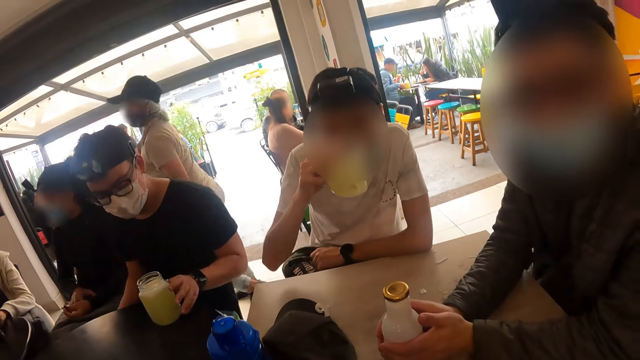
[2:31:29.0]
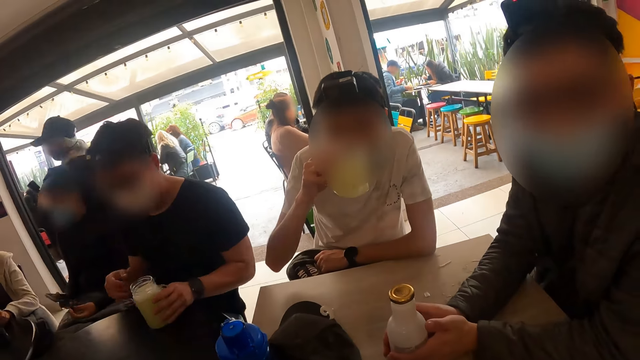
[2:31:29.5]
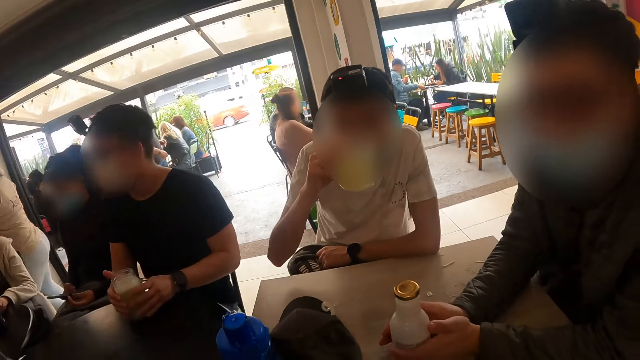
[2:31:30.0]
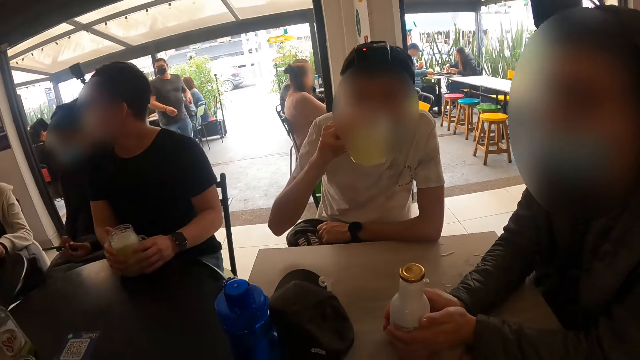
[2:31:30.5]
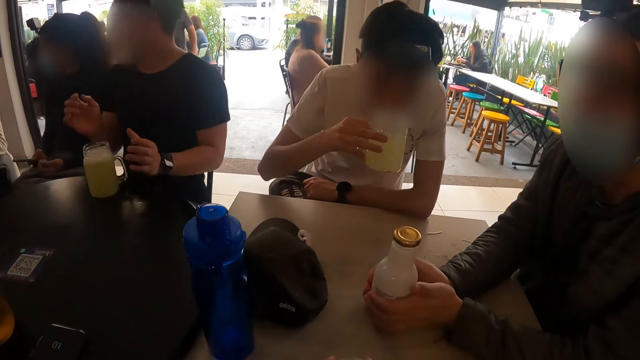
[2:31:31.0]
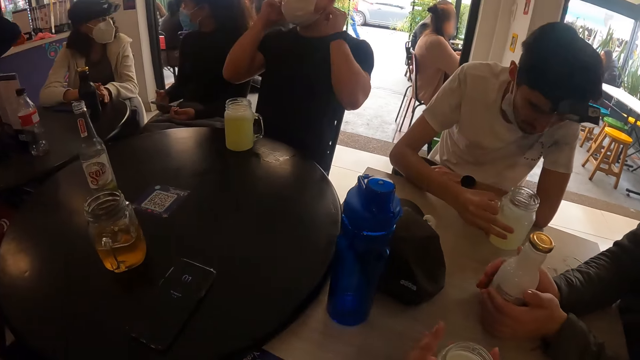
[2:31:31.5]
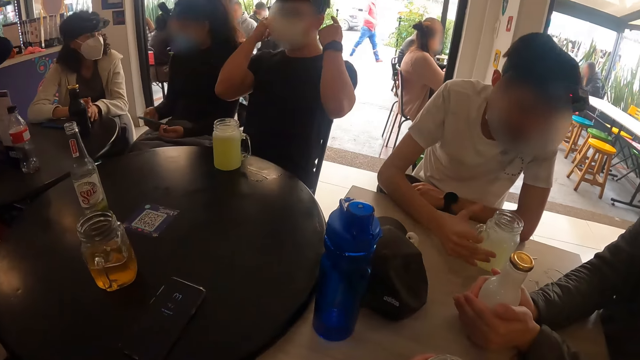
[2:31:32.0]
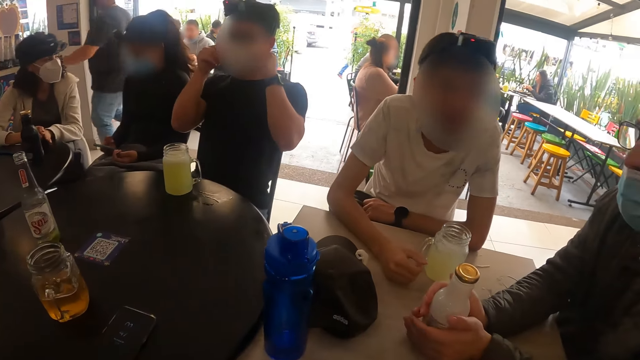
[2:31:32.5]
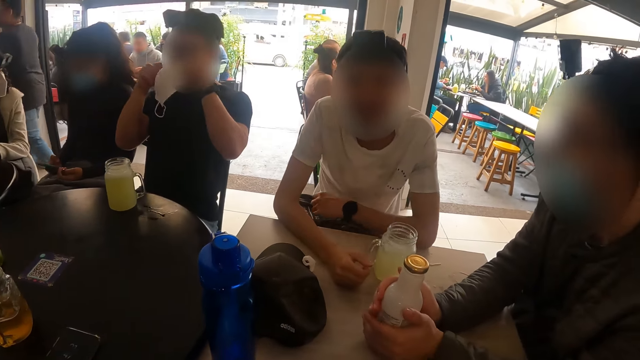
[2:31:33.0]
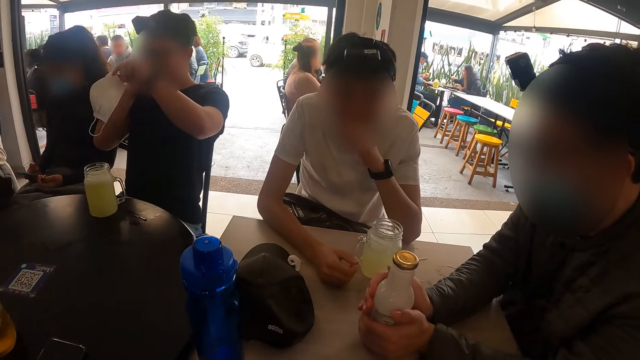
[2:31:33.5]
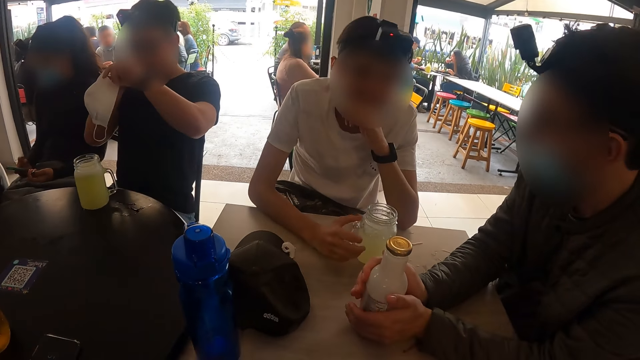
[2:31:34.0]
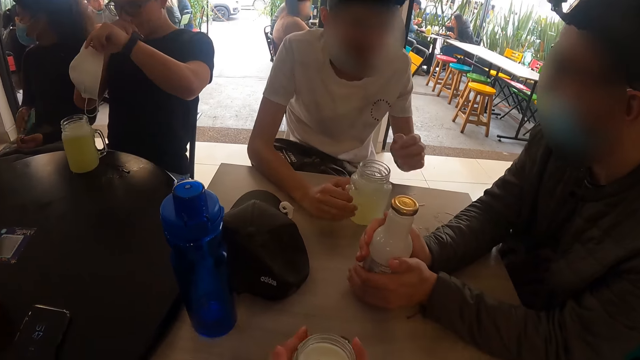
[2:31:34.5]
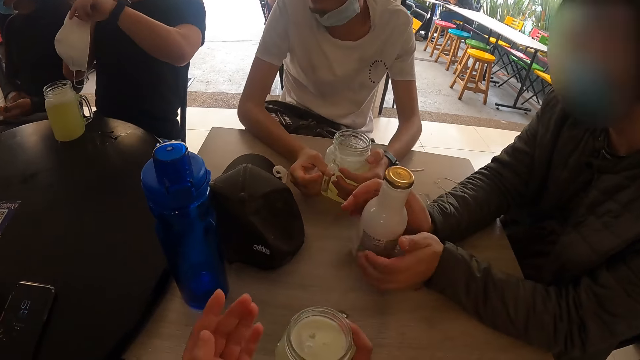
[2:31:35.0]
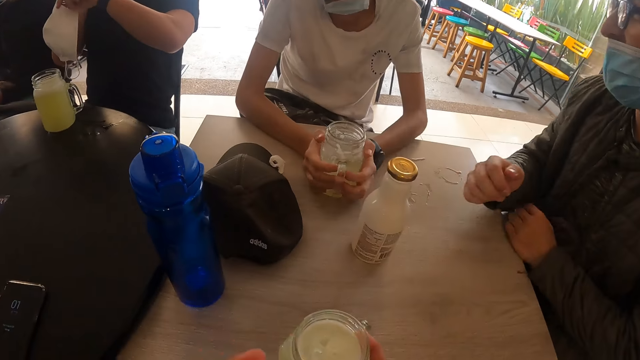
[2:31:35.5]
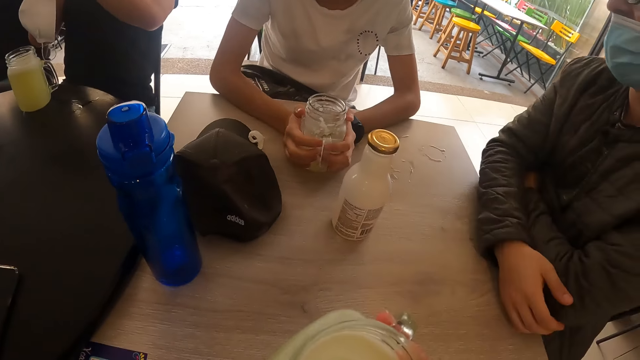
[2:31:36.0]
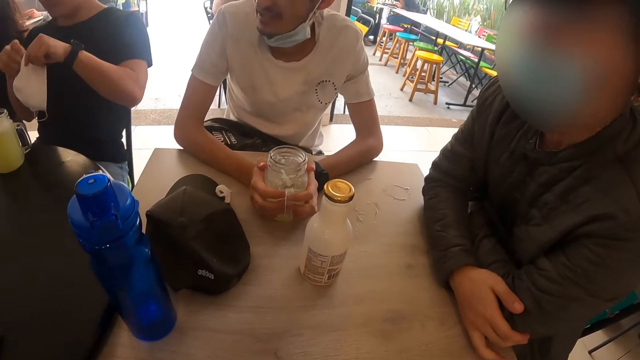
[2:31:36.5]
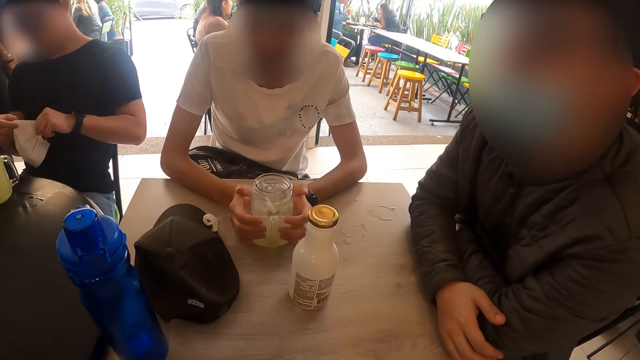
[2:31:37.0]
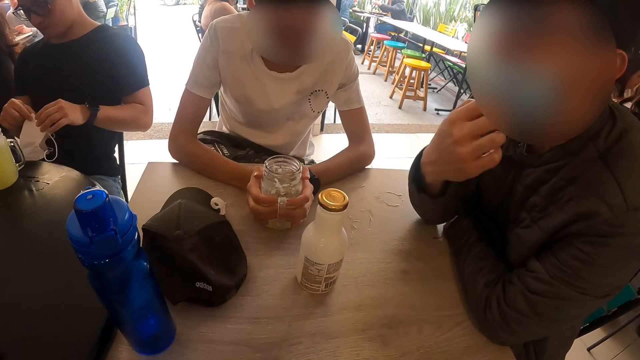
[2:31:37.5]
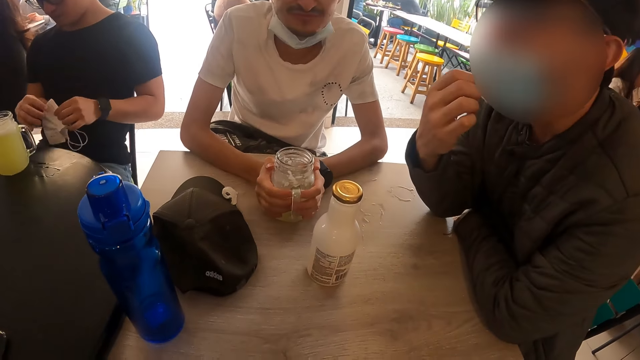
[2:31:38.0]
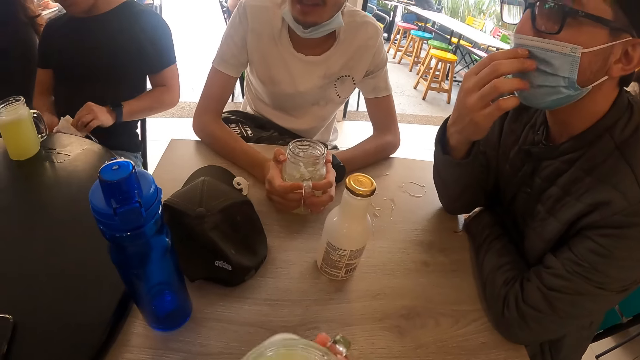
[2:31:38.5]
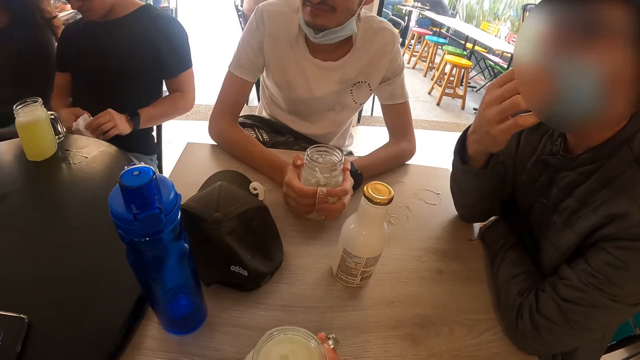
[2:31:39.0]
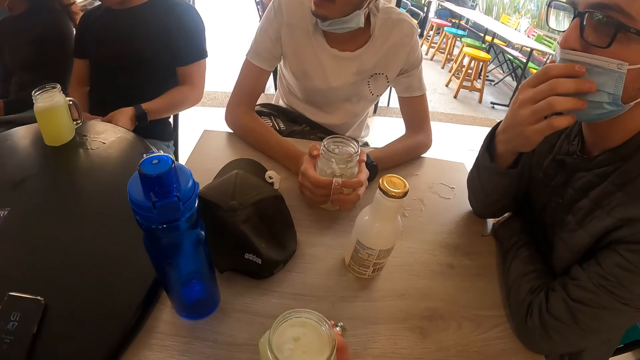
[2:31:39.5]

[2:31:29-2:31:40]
A man holds the glass mug of drink on the table with his hands. The man removes his nose mask with his hands and scratches his nose with his right hand. The camera wearer picks up the glass mug of drink on the table with his right hand. The first man folds the nose mask with his hands. Another man touches his nose mask with his right hand.

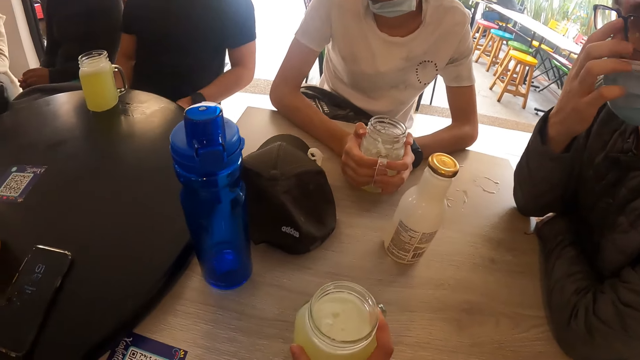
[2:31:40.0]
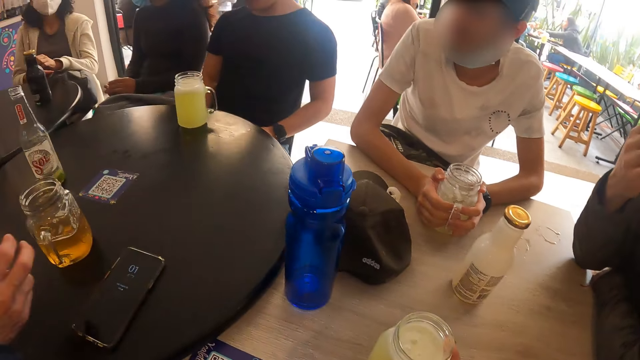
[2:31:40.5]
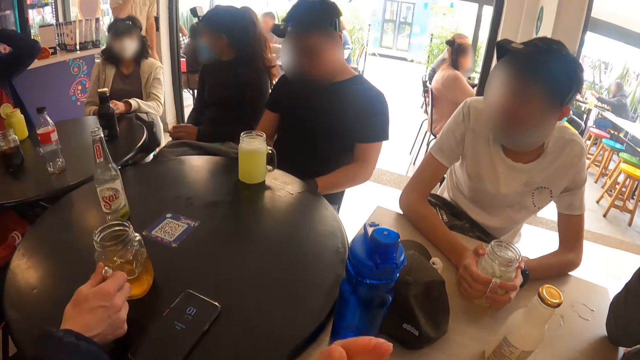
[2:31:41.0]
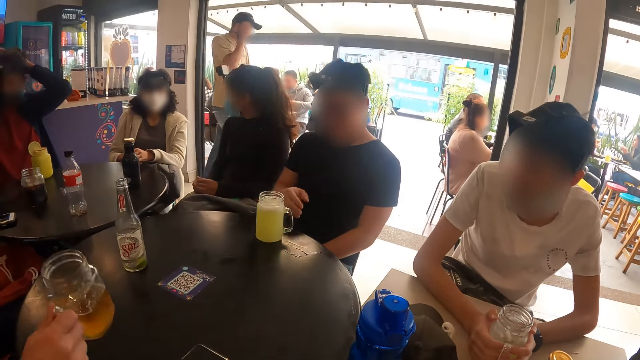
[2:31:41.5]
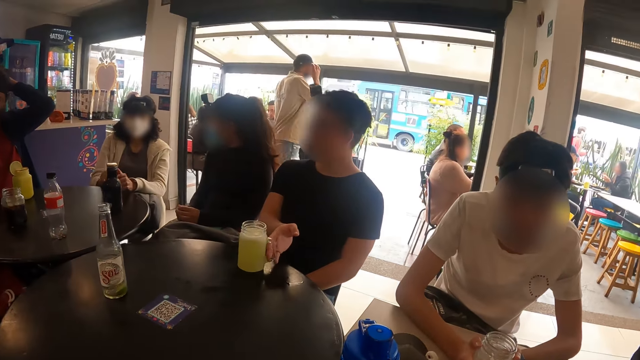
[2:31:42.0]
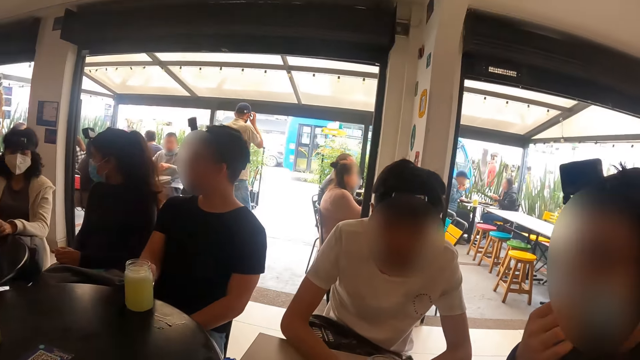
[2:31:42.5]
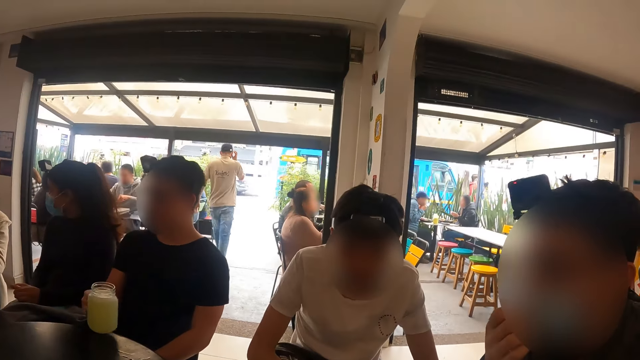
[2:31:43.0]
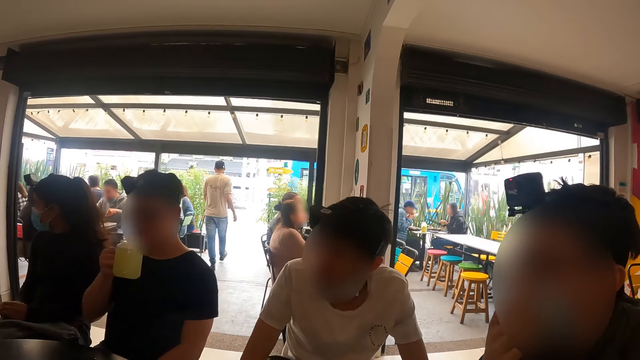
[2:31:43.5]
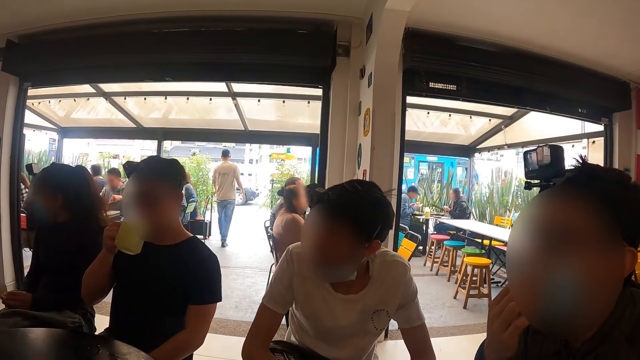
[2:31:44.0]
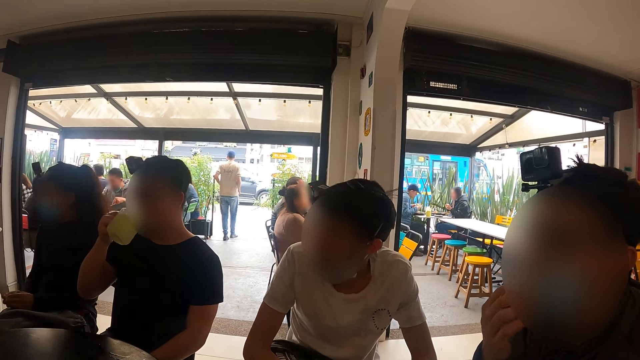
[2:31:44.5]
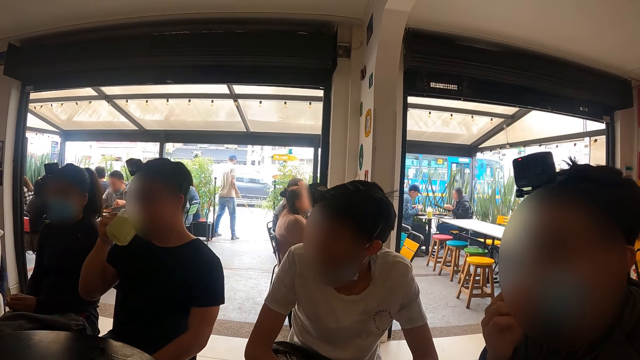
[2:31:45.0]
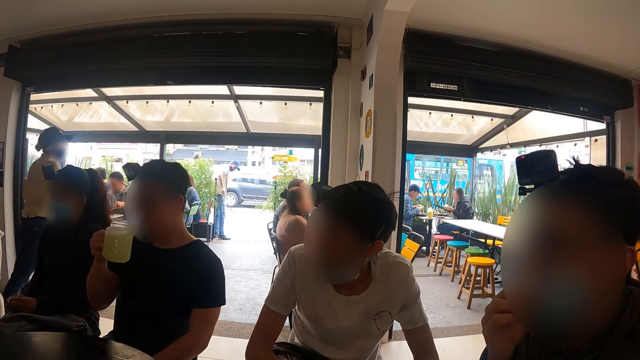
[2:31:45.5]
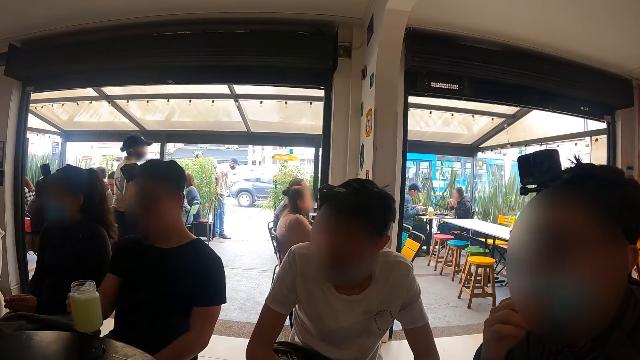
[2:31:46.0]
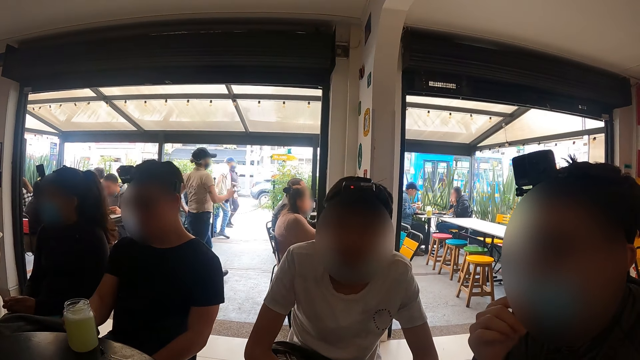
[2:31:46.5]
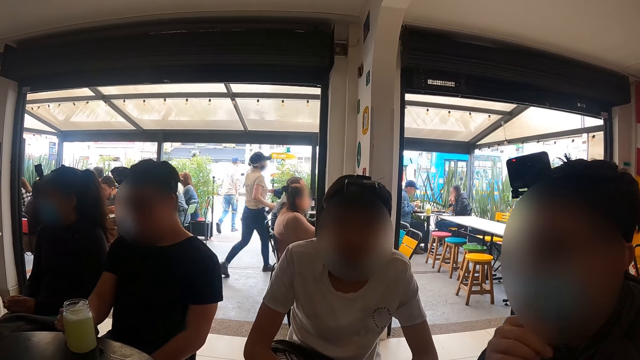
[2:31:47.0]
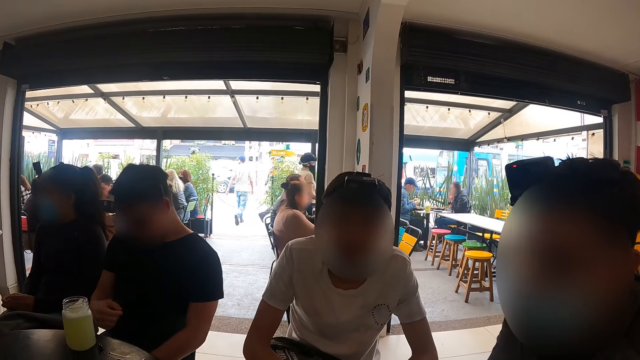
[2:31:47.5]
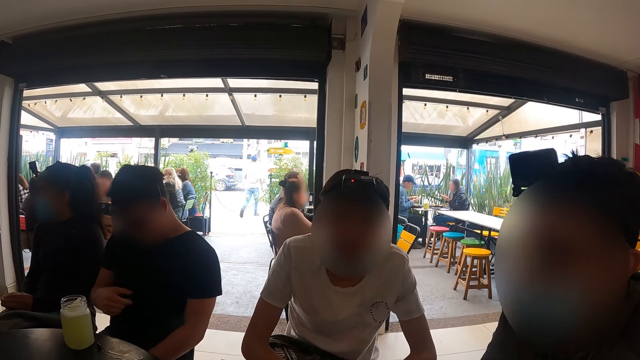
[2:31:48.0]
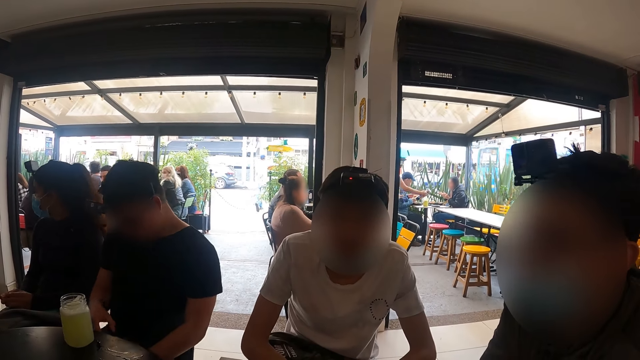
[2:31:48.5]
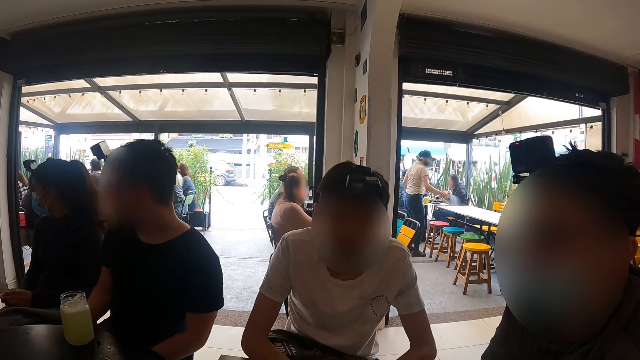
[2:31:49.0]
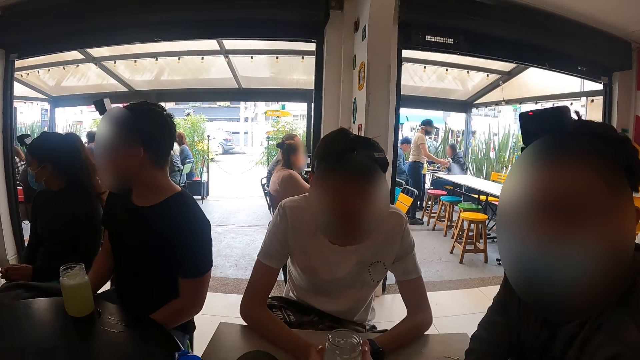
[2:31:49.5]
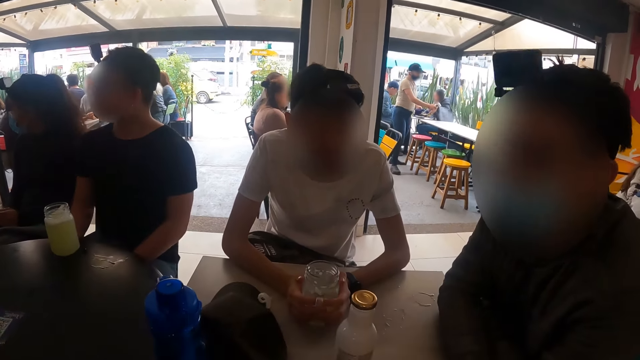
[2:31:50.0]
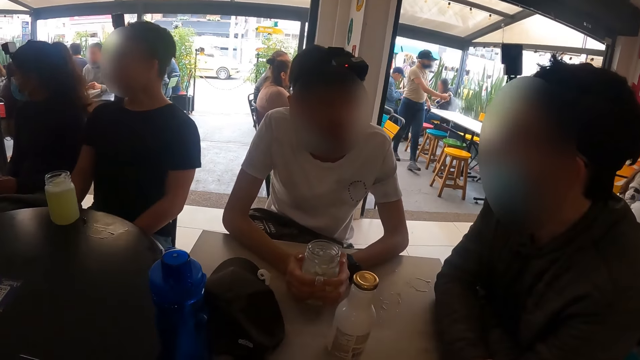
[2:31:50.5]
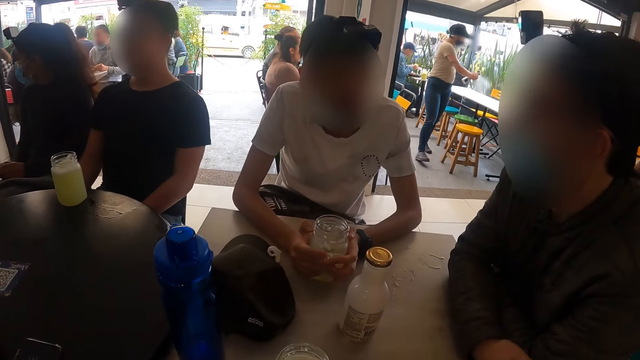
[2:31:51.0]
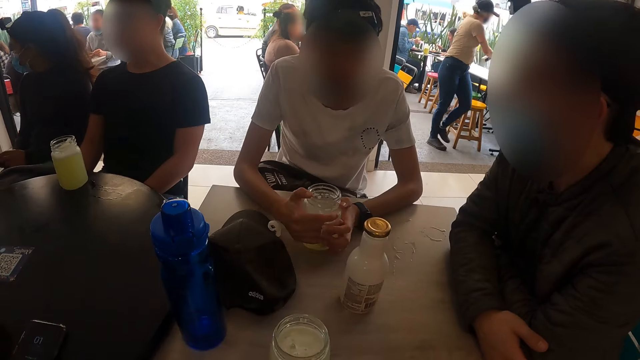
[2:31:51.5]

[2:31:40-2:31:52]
A man picks up the glass mug of drink on the table with his right hand. Another man picks up the glass mug of drink on the table with his right hand. The other man drinks from the glass mug of drink in his right hand, drops the glass mug of drink in his right hand on the table and dusts his shirt with his right hand.
